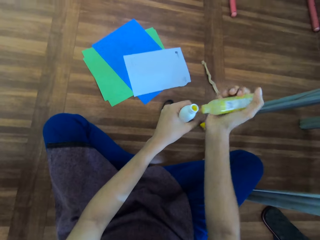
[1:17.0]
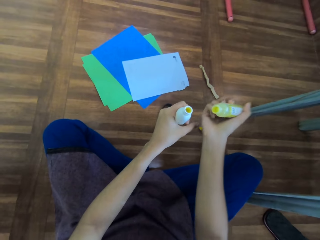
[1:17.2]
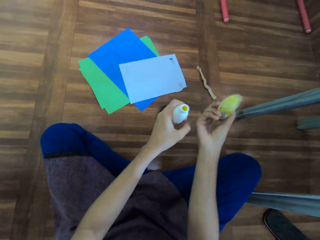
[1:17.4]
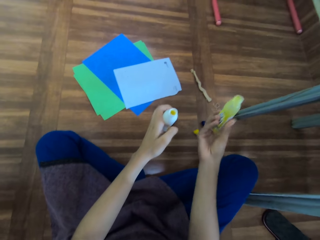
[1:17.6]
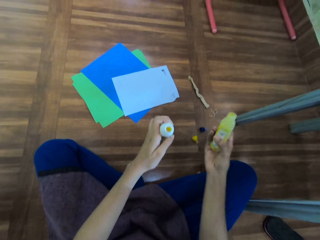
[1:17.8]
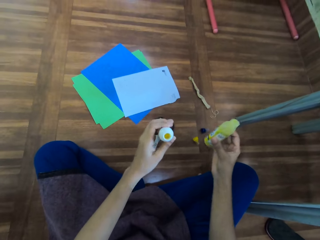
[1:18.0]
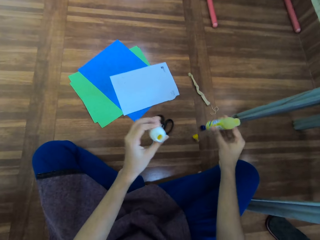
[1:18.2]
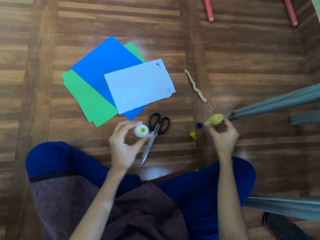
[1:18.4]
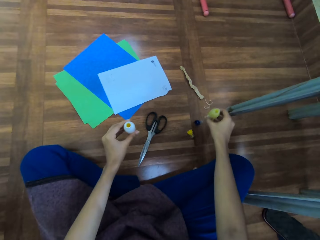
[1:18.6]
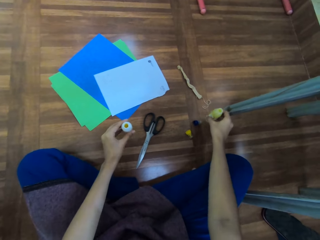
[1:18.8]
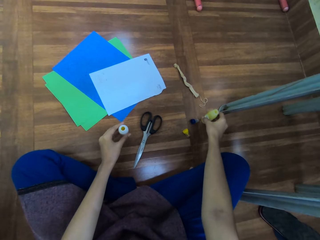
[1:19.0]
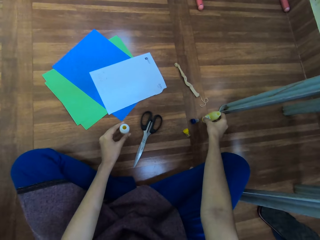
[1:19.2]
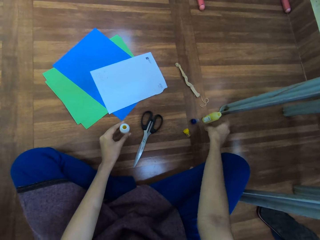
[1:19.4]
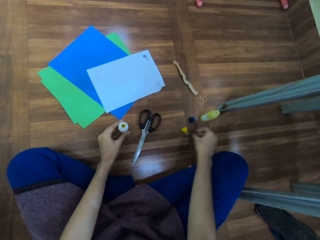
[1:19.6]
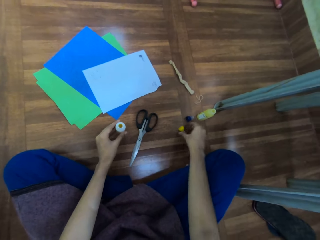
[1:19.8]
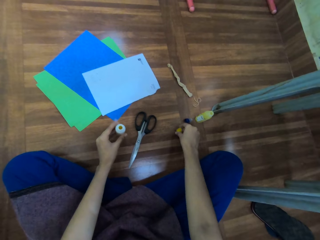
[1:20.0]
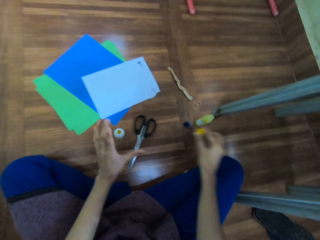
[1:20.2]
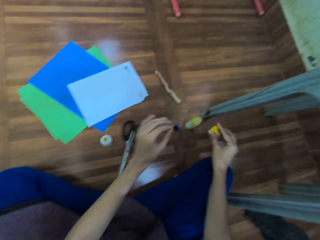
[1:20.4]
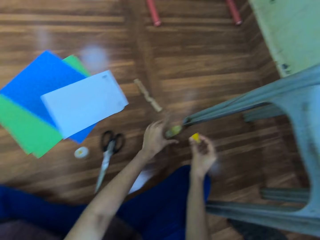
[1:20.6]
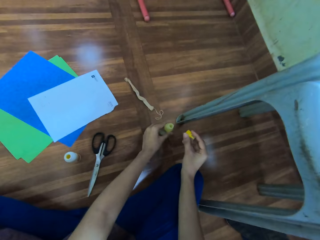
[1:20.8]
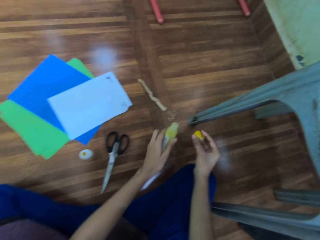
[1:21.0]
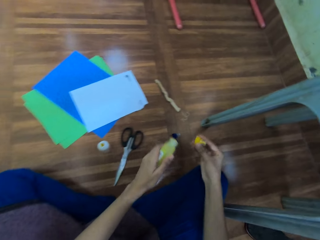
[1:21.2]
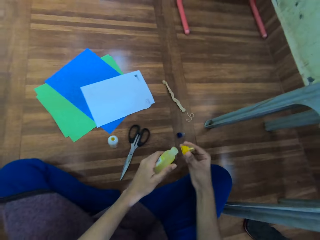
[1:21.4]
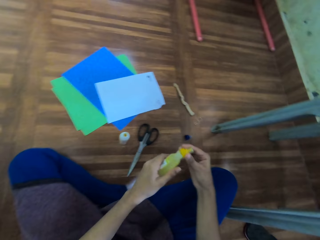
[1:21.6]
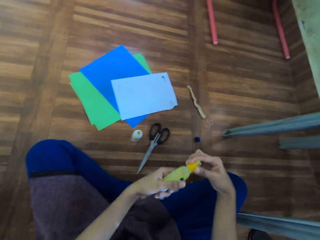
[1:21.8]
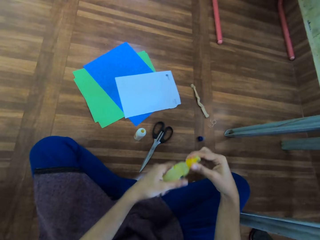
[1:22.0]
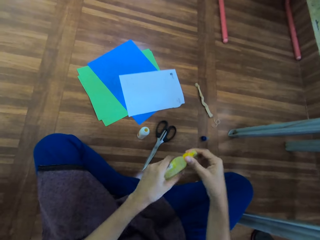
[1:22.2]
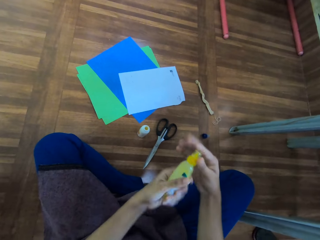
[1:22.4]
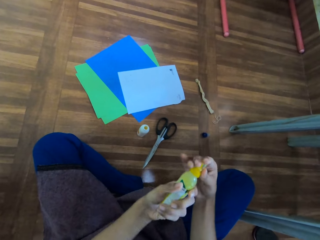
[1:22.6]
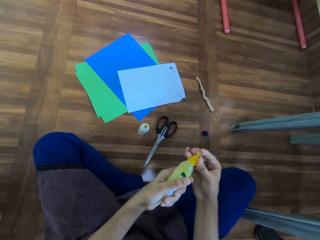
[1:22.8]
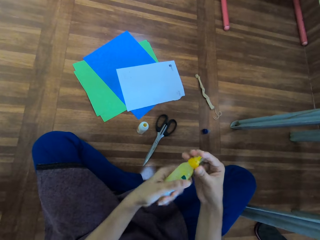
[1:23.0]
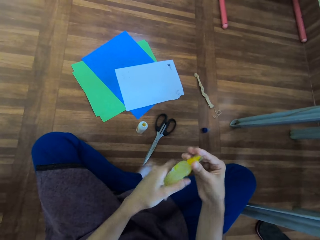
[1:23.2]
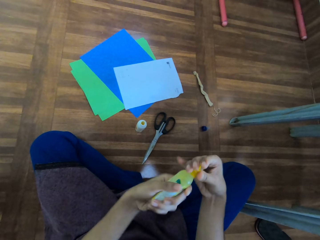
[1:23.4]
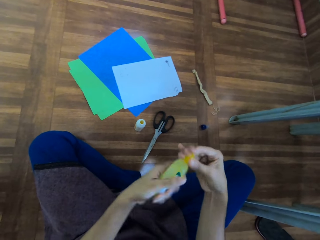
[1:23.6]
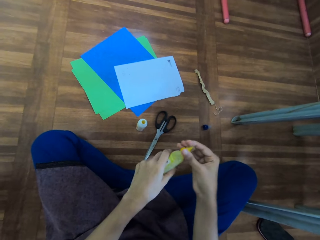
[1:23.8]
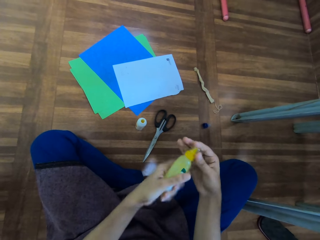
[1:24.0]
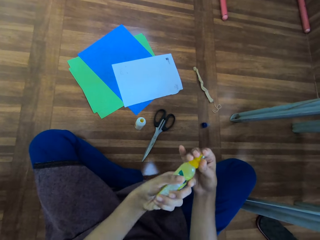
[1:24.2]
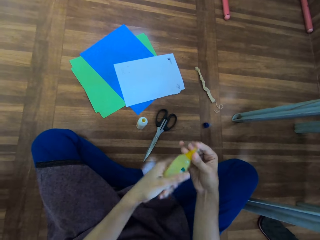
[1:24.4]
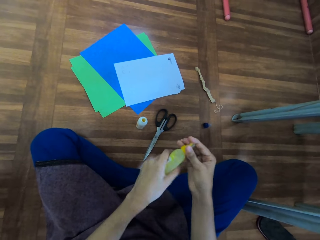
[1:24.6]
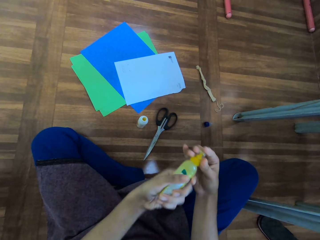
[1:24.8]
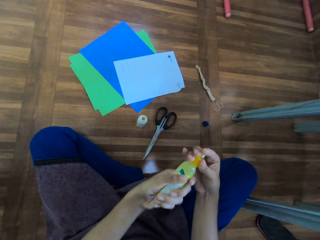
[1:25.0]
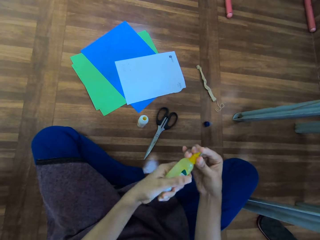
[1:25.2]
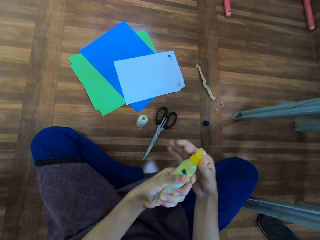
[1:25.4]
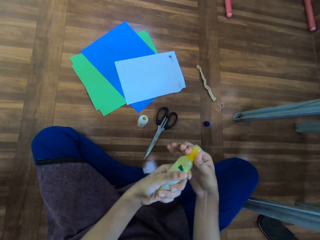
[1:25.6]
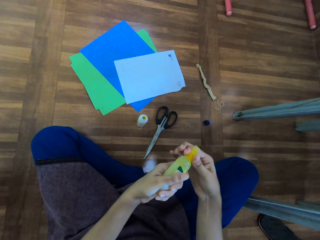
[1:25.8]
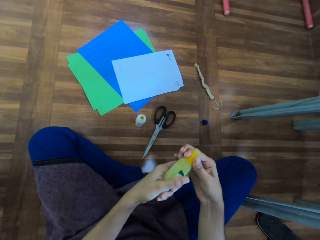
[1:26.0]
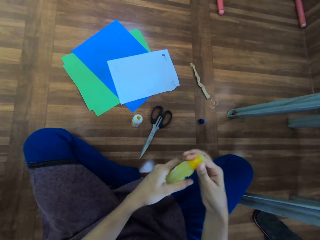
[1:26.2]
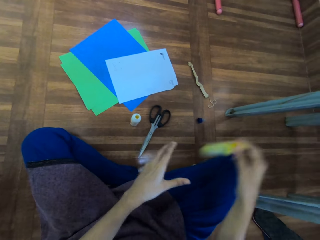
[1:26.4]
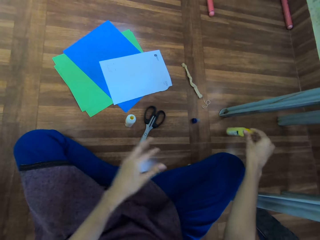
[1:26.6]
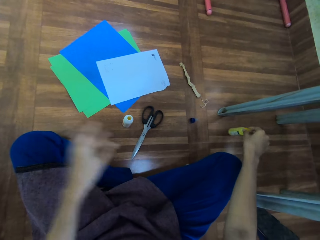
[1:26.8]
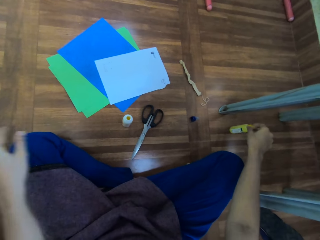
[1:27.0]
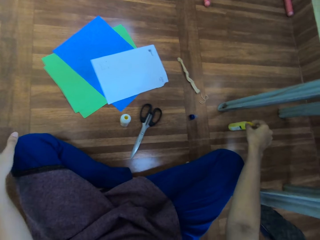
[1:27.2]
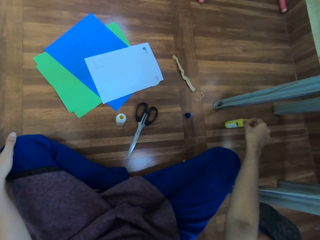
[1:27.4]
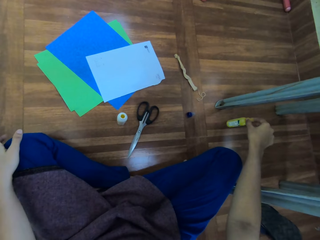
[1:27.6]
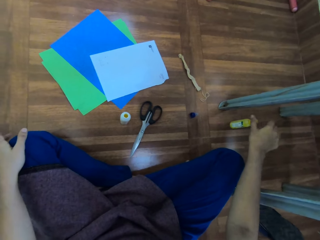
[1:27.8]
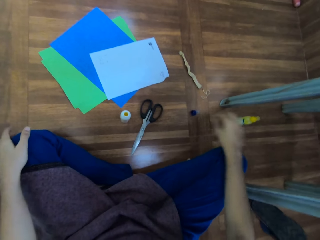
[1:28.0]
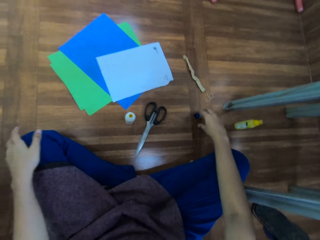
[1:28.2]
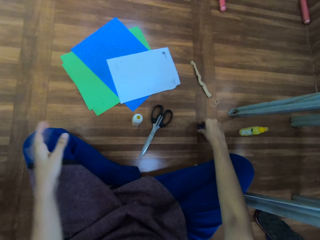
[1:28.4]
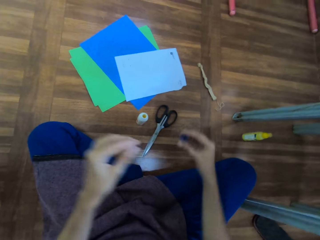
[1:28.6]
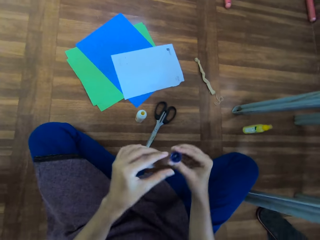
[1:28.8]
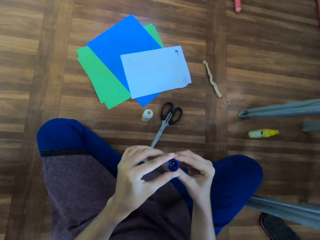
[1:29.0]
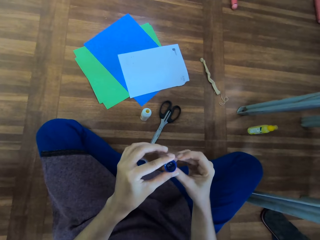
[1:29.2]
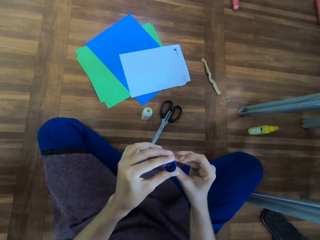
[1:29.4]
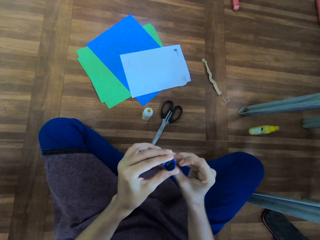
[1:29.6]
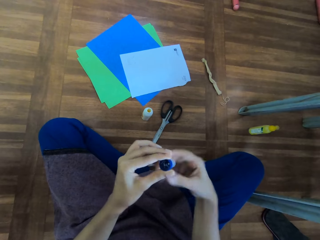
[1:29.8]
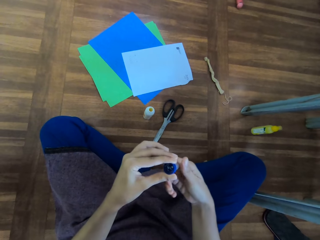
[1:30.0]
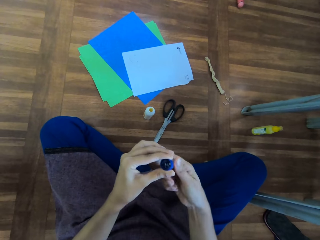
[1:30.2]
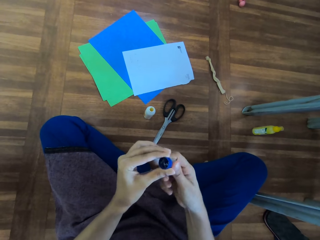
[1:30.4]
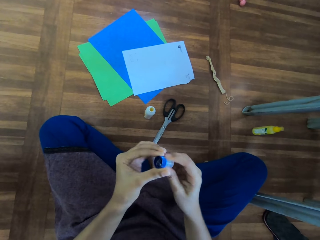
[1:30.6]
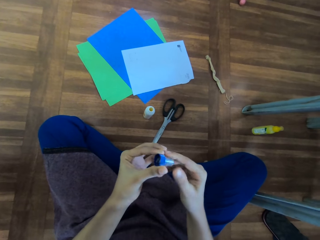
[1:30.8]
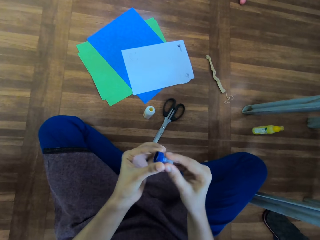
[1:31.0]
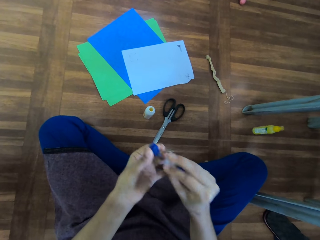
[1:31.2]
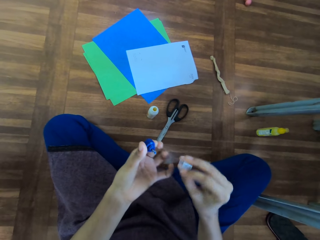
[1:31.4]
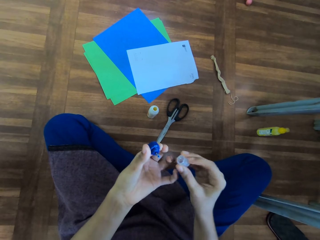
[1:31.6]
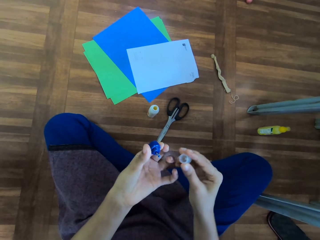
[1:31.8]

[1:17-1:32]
The camera wearer puts a white bottle on the floor and puts a bottle of glue on the floor. She picks up a lid from the floor. She picks up the bottle of glue from the floor. She closes the bottle. She puts the bottle of glue on the floor. She picks up the lid from the floor. She opens the lid with her hands. She rotates the tube on the lid.

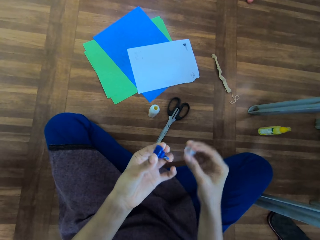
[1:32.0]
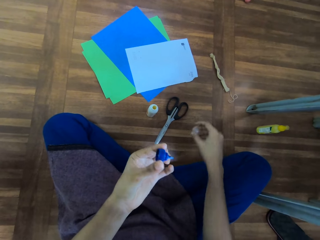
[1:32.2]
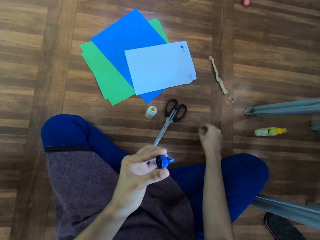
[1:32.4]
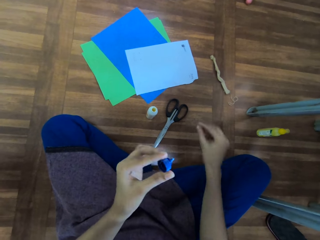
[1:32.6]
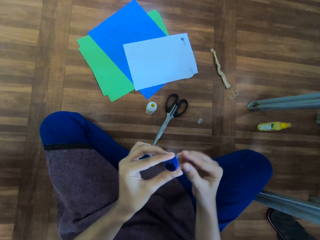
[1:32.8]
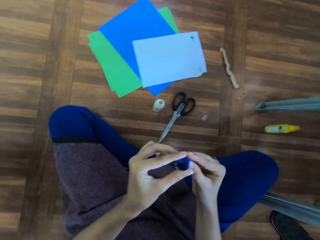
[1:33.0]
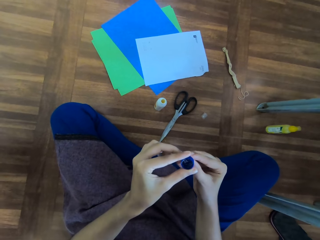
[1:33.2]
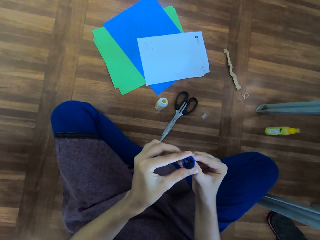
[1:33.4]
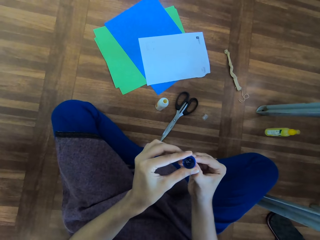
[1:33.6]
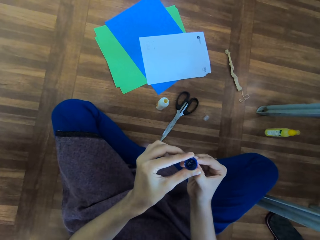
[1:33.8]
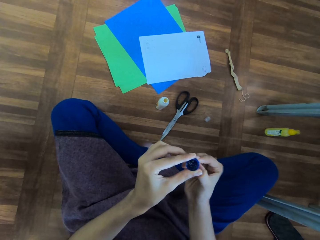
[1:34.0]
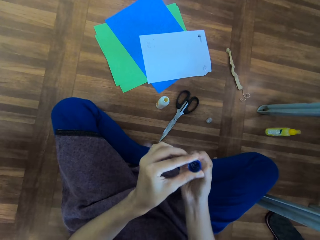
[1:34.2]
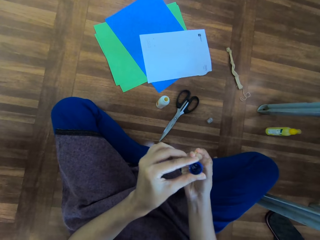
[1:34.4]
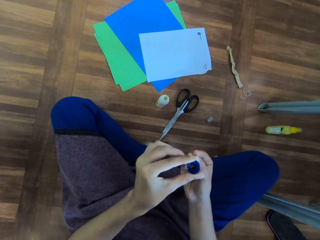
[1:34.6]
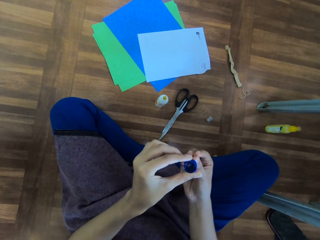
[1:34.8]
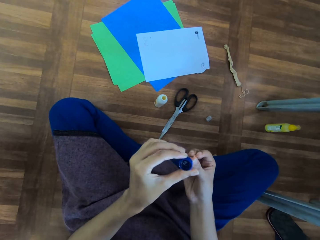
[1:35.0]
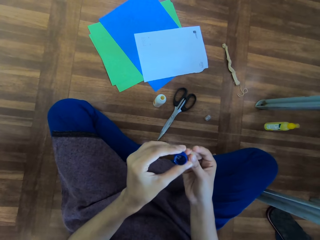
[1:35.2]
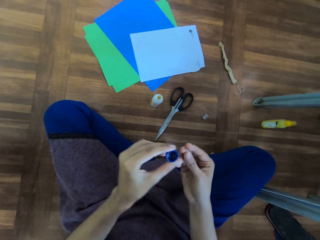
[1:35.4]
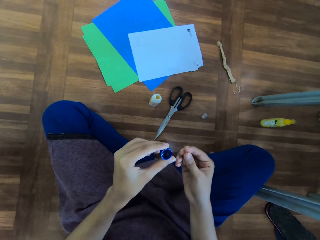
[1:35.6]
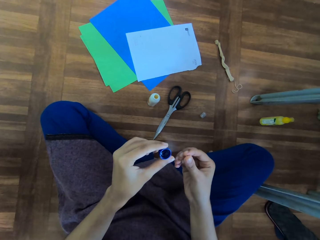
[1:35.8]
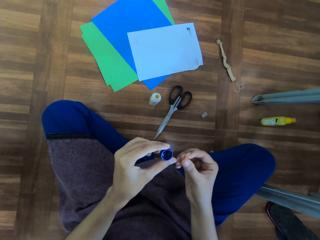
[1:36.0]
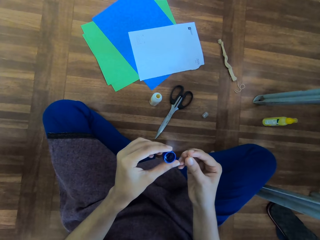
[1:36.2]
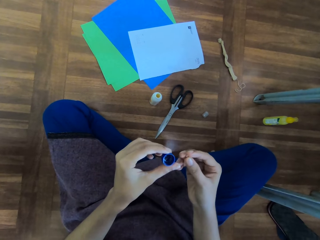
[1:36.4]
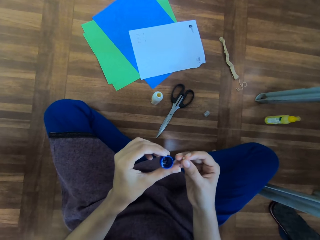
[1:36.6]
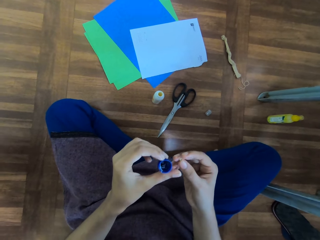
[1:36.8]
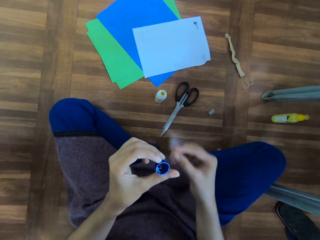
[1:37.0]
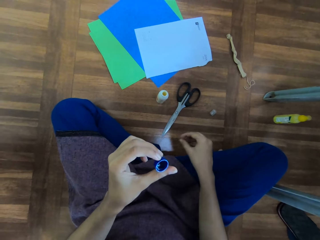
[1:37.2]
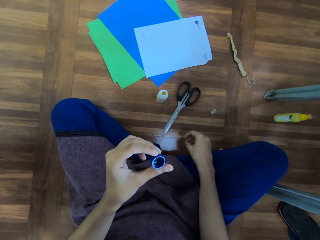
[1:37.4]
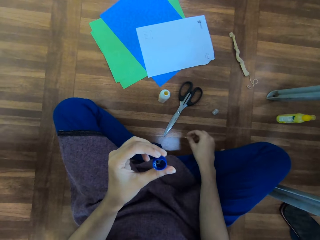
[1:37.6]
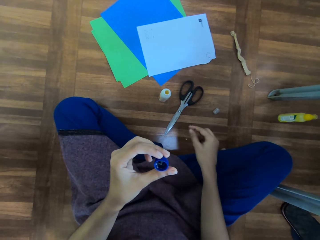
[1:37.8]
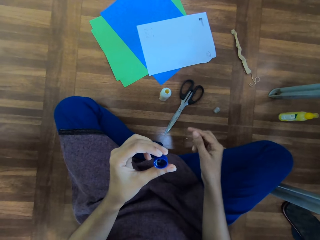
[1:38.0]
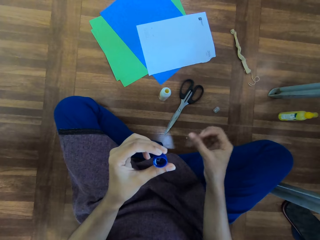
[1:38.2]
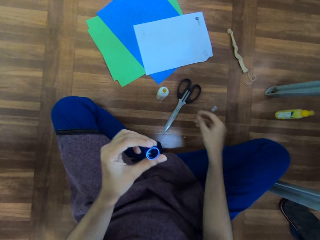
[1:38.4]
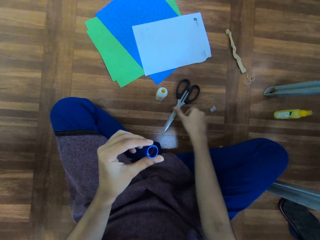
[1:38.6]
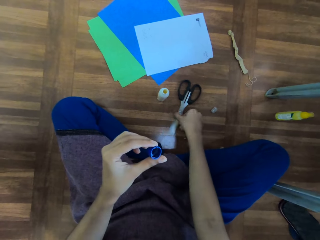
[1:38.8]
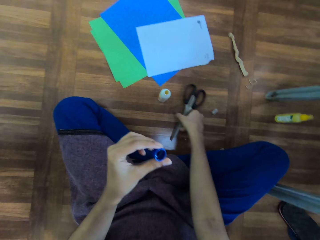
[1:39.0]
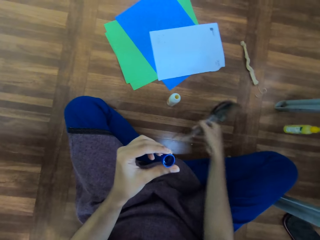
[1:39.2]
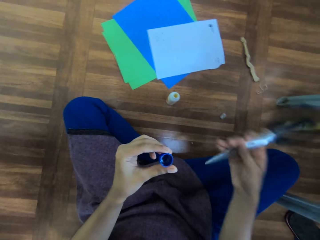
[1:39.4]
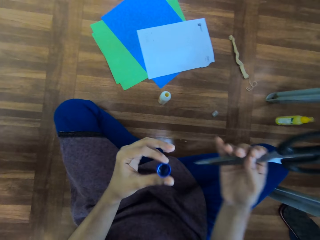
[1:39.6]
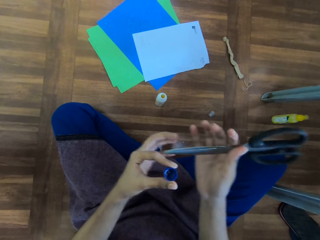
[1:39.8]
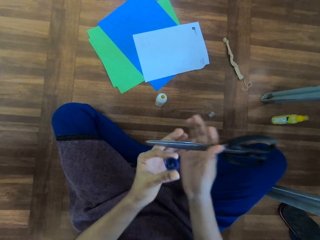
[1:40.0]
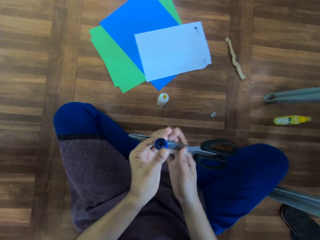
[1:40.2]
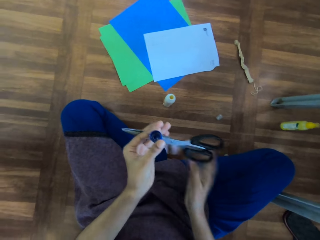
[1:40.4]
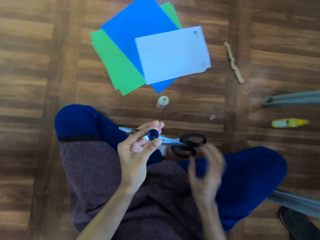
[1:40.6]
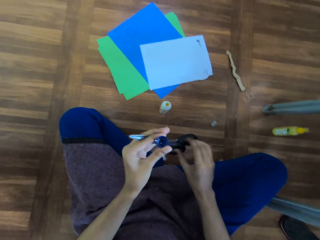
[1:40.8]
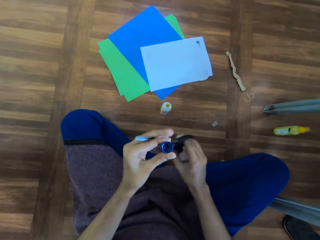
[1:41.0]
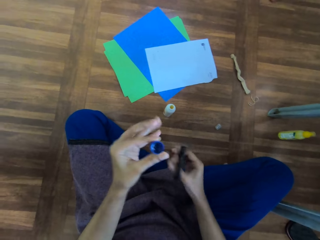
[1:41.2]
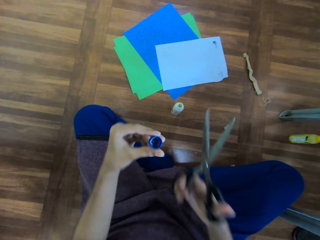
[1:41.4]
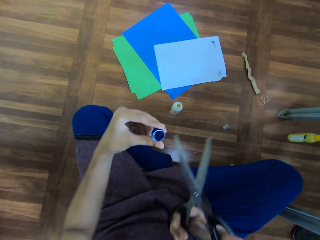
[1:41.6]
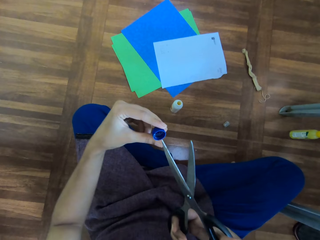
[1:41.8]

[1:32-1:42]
The camera wearer puts down the lid. She cleans the lid with her hands. She touches the lid. She picks up scissors from the floor.
